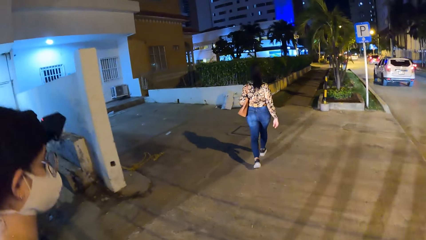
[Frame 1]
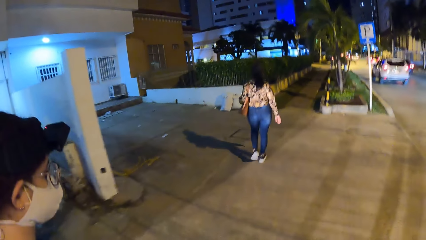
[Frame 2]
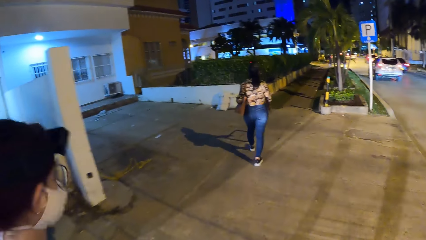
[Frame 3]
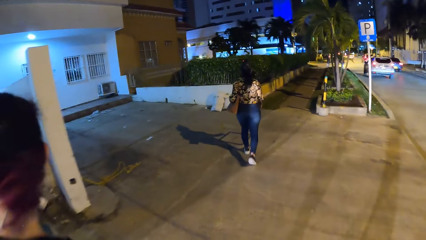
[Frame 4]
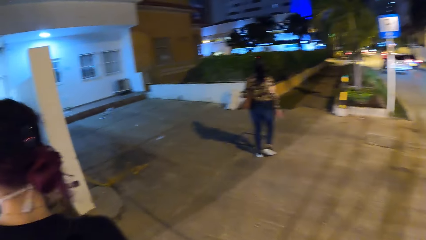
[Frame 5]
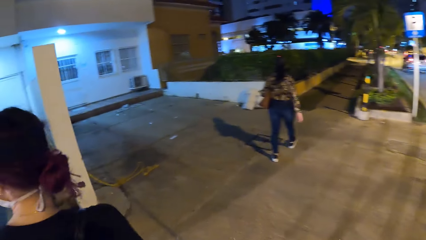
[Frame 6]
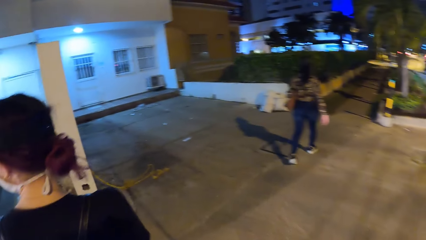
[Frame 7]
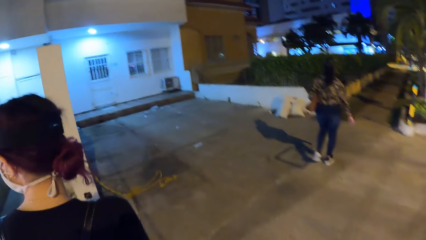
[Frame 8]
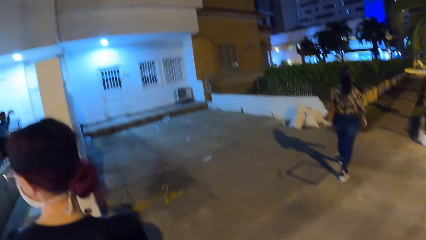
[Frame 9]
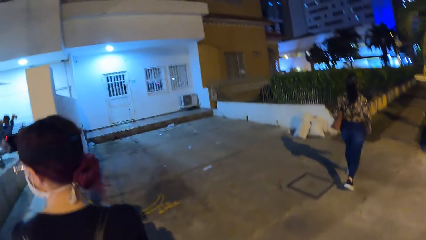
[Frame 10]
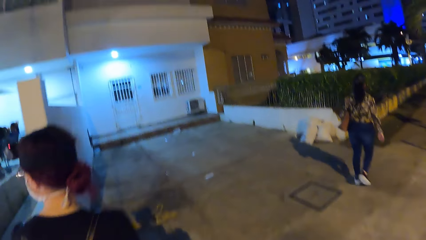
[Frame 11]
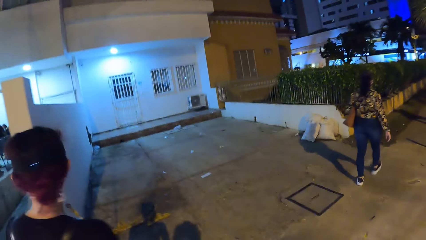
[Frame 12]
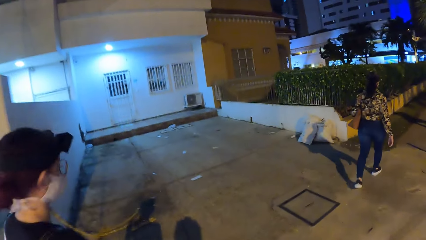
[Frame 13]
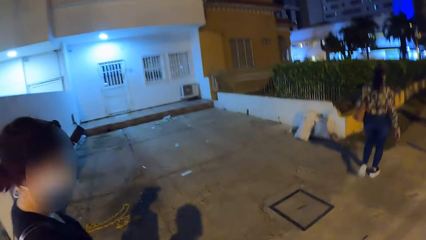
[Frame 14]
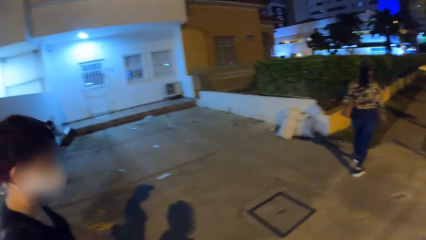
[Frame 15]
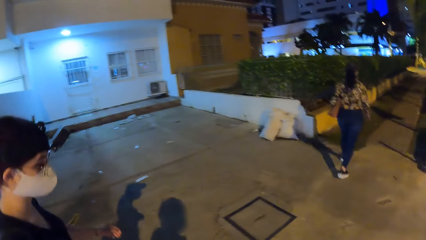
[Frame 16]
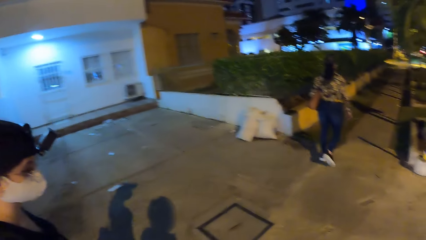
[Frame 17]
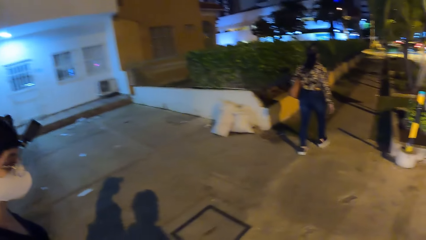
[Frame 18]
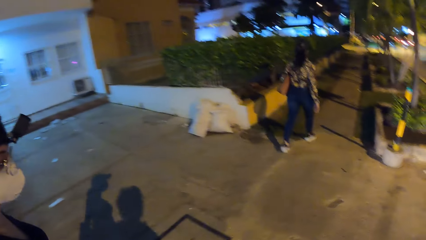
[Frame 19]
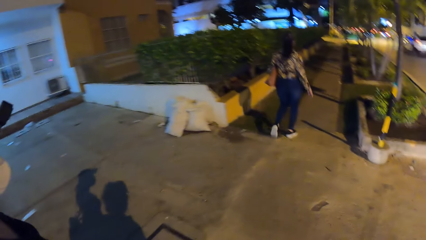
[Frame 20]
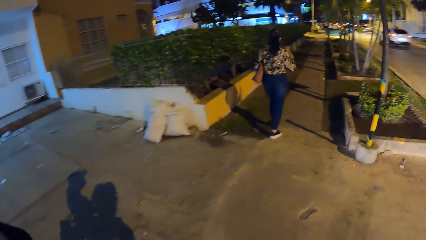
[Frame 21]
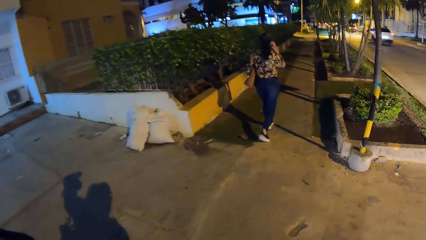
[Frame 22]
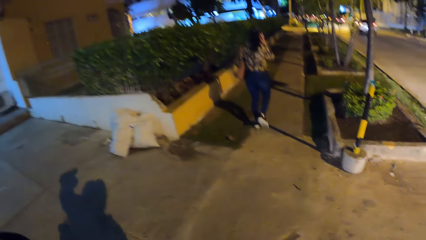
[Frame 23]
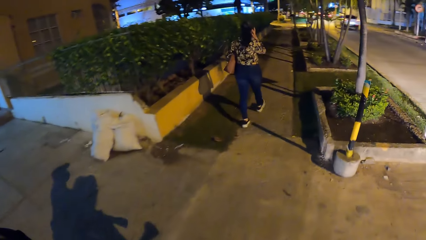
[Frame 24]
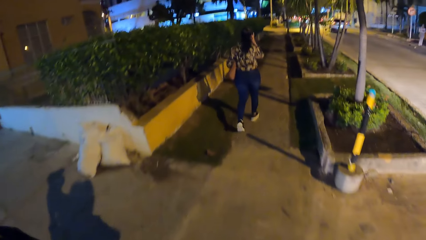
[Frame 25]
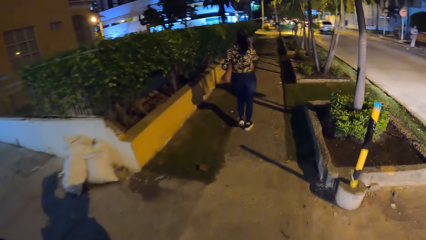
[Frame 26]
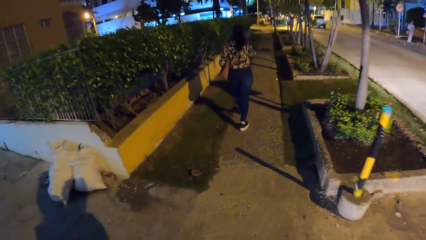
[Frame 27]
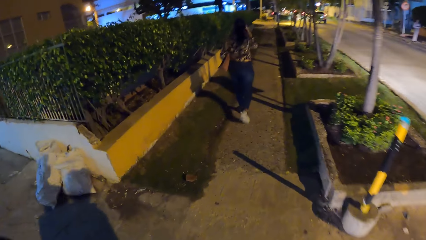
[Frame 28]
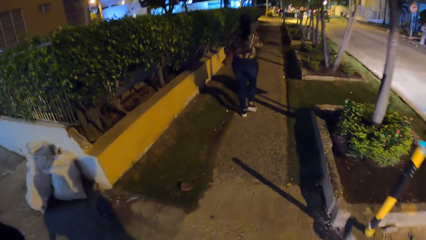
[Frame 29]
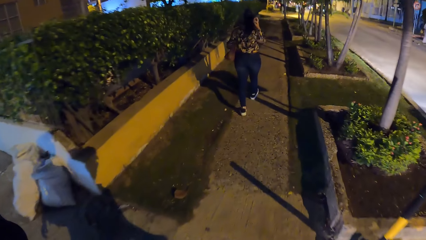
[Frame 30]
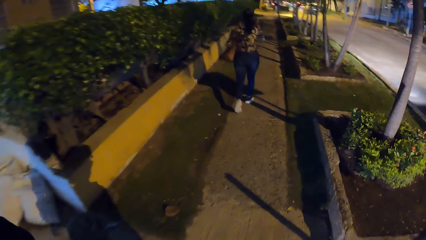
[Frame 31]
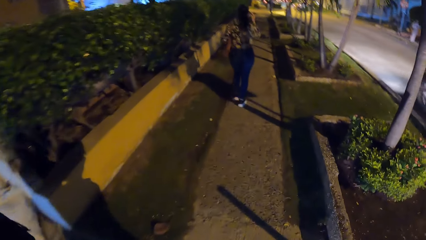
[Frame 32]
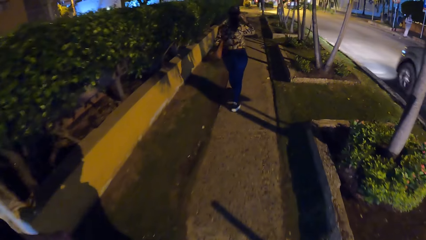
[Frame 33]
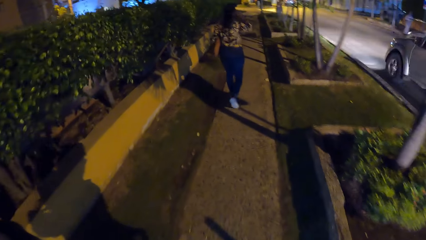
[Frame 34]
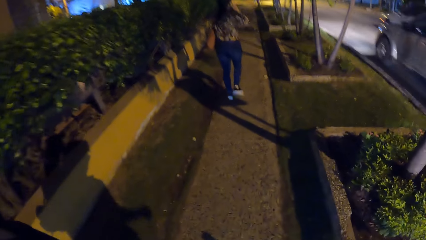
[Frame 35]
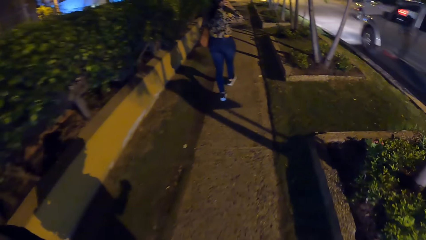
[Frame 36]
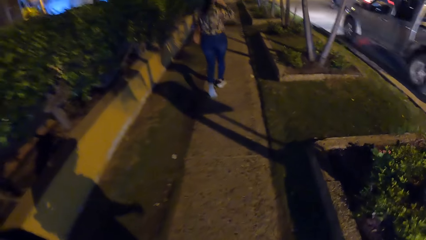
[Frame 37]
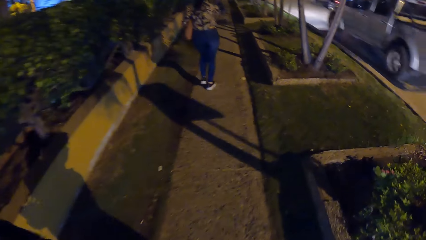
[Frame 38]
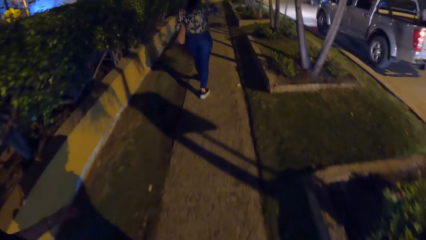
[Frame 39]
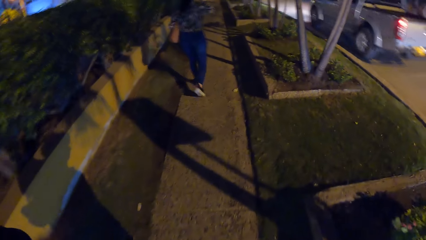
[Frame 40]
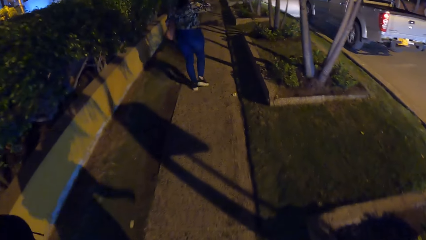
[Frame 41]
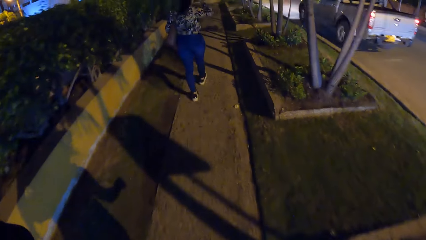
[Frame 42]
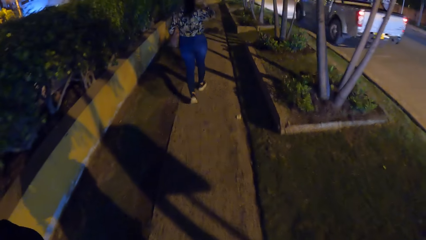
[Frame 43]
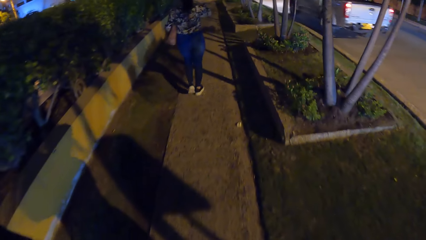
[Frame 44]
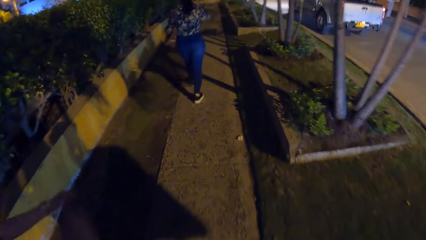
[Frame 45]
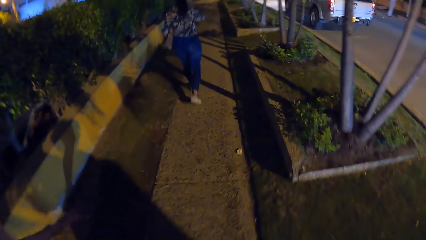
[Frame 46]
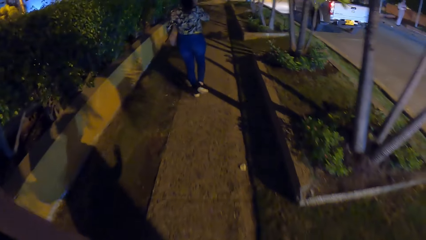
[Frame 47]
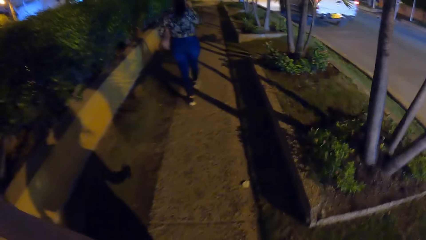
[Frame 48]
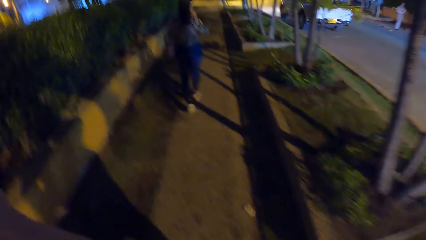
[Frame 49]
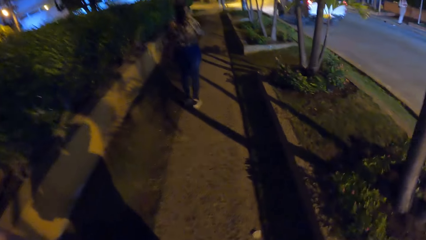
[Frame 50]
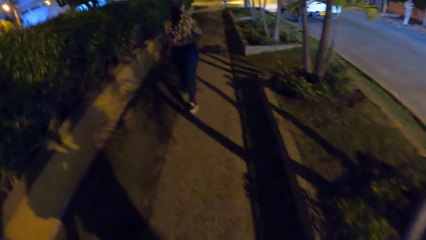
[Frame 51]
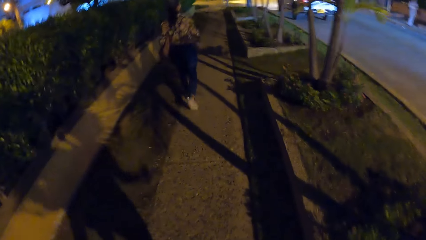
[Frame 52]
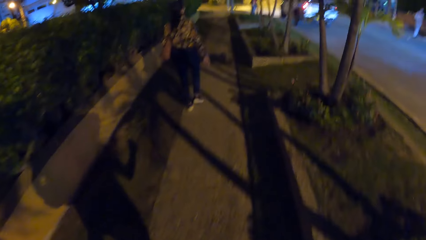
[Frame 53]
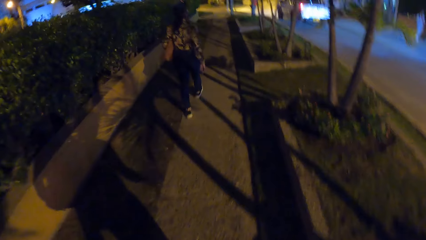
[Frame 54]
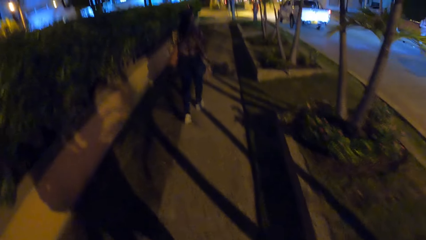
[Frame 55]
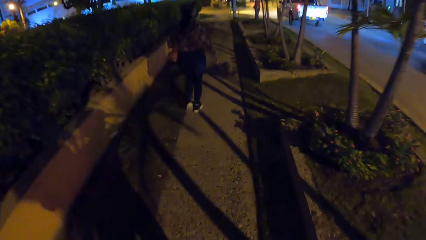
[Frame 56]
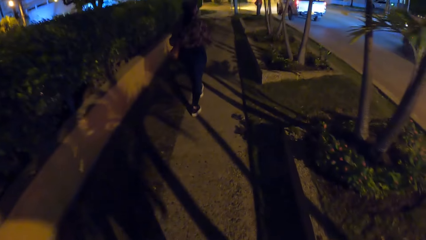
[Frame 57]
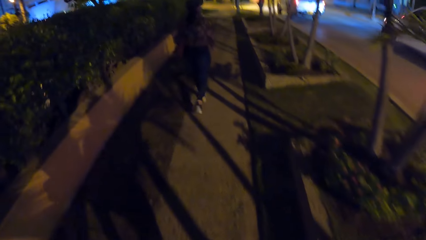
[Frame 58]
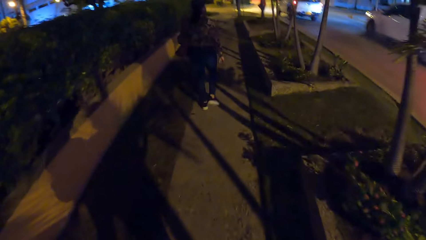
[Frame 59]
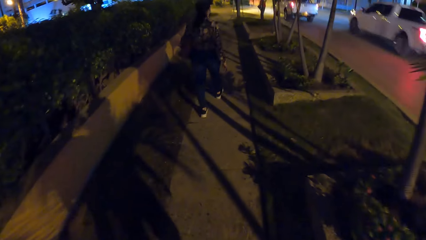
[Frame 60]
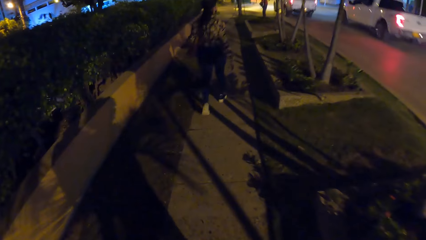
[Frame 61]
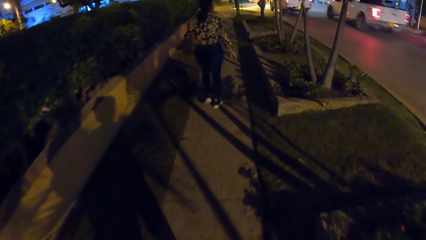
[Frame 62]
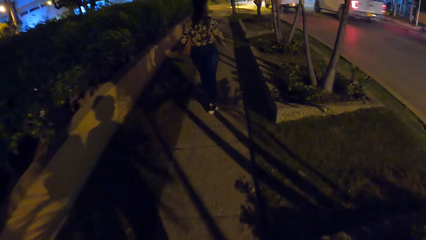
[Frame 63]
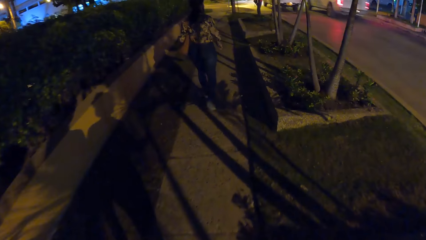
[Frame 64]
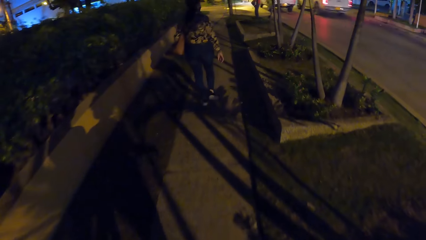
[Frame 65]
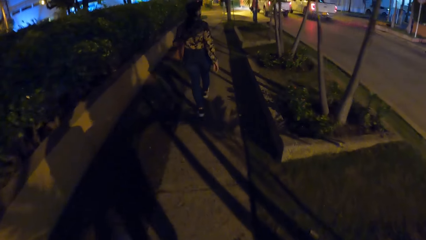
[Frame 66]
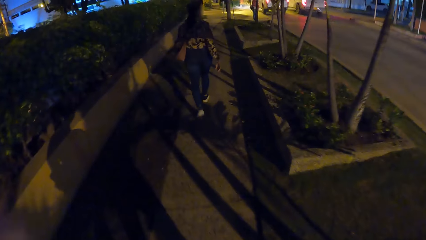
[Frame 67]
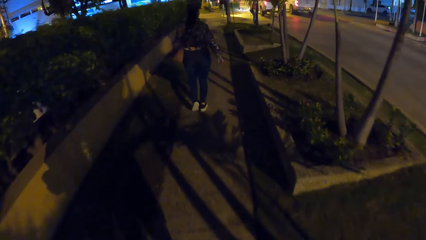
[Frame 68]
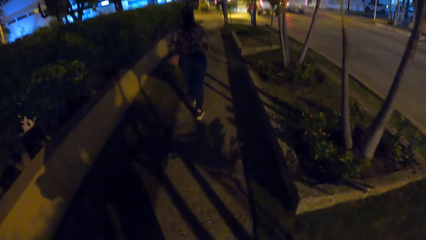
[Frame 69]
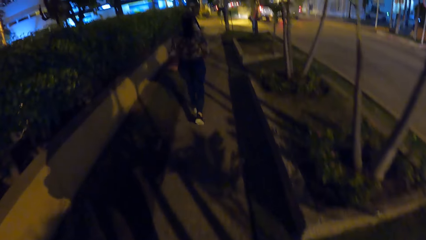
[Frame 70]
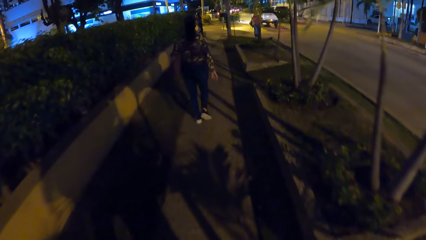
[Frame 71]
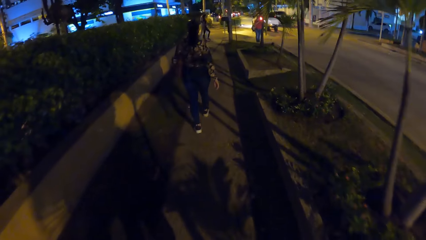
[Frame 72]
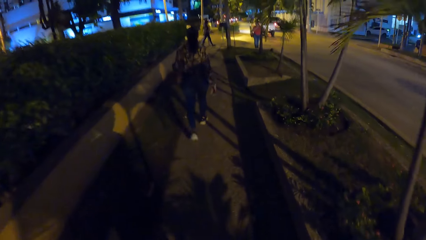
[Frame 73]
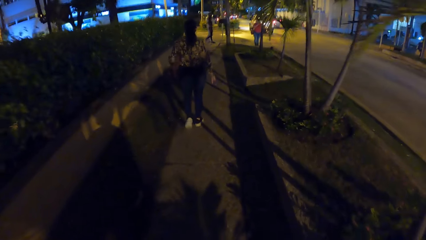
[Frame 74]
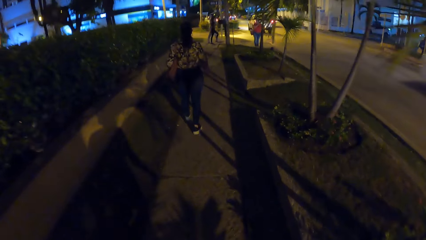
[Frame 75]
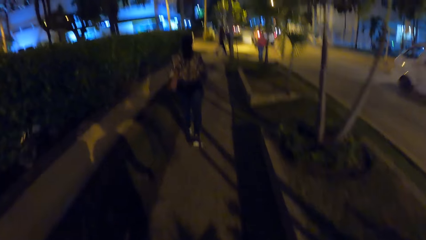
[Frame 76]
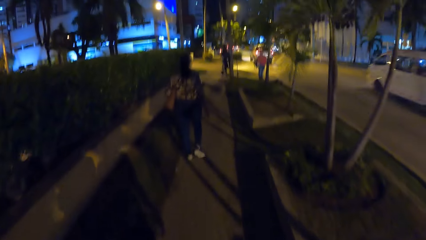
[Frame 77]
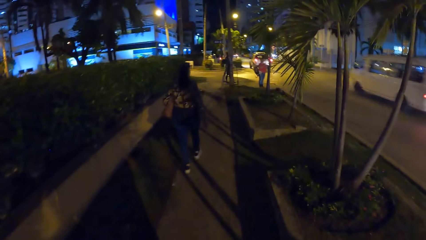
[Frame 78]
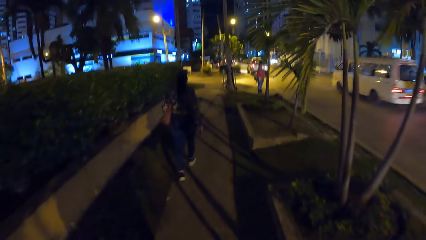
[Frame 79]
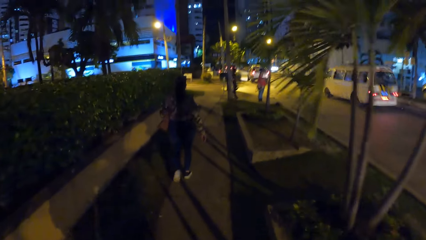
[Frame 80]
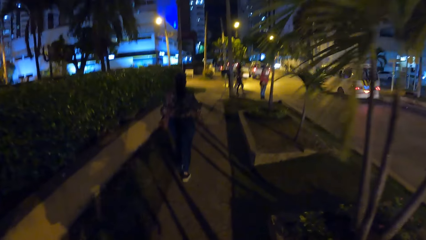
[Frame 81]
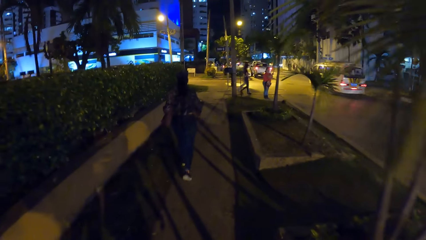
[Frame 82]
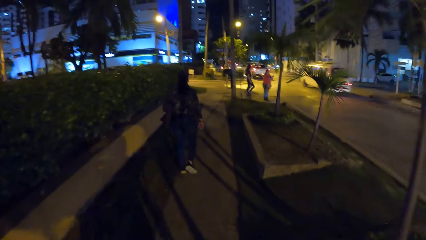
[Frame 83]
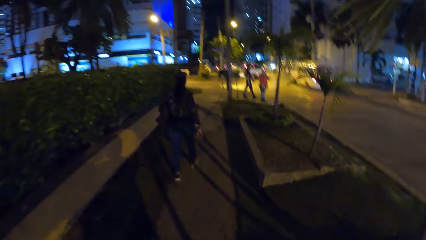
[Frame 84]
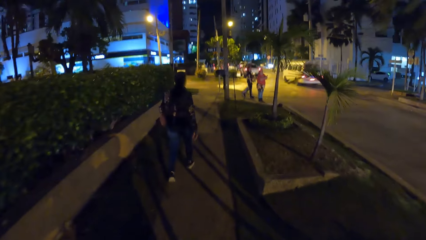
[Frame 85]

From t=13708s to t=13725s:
The camera wearer looks at a woman. The woman looks on the left side. The camera wearer looks at the woman. The woman touches her hair with her right hand. A car drives past the camera wearer. The camera wearer walks on a pavement. A car drives past them again. A bus drives past them.
